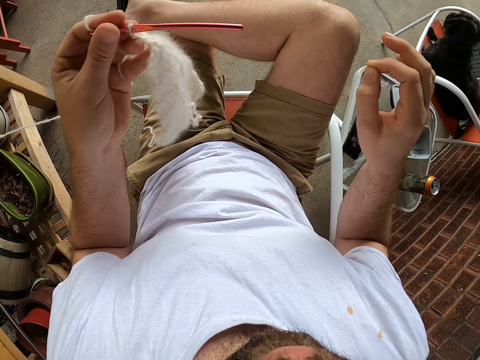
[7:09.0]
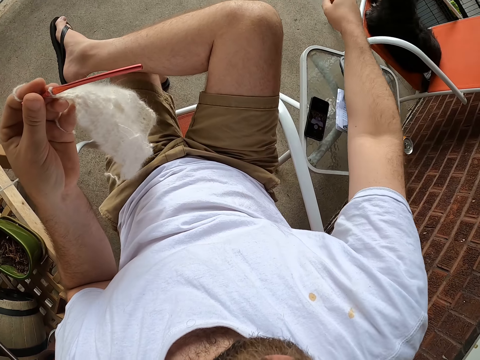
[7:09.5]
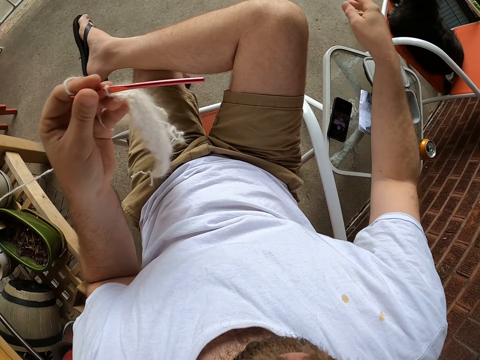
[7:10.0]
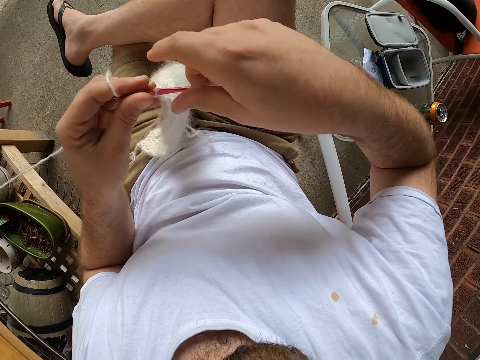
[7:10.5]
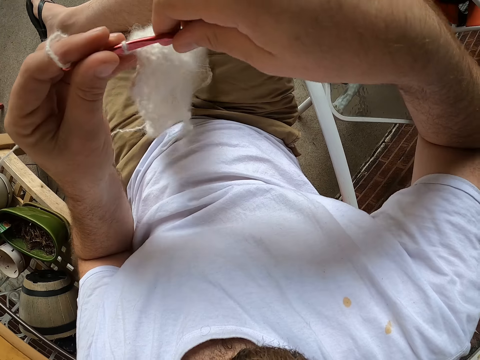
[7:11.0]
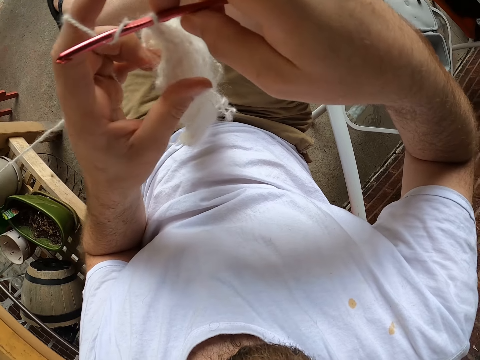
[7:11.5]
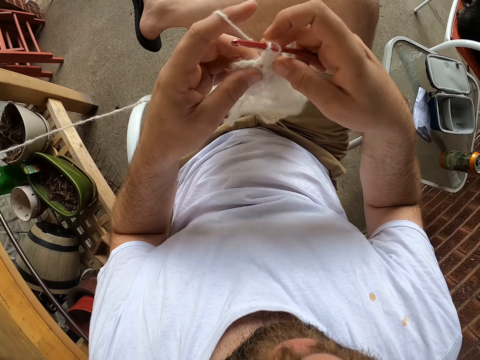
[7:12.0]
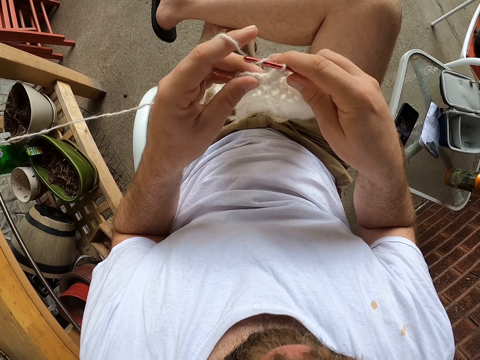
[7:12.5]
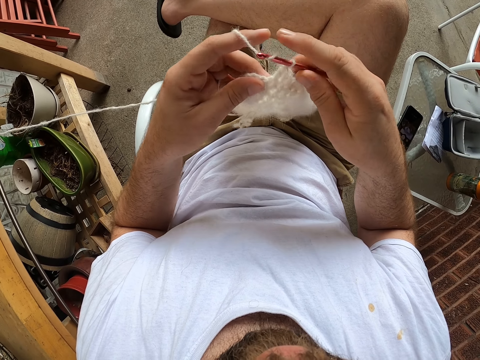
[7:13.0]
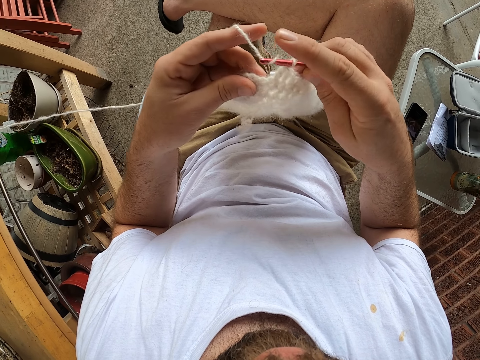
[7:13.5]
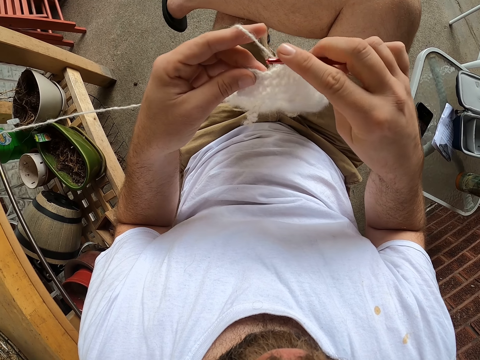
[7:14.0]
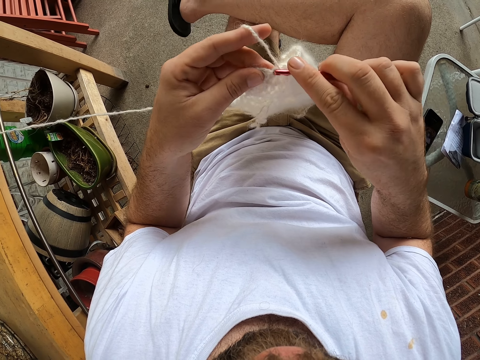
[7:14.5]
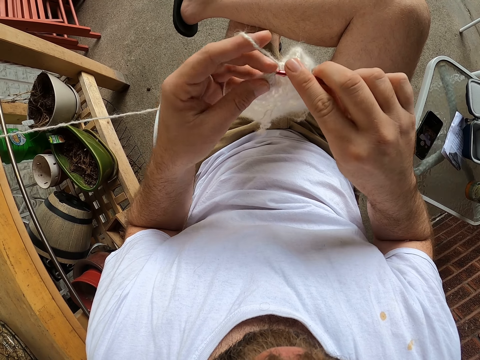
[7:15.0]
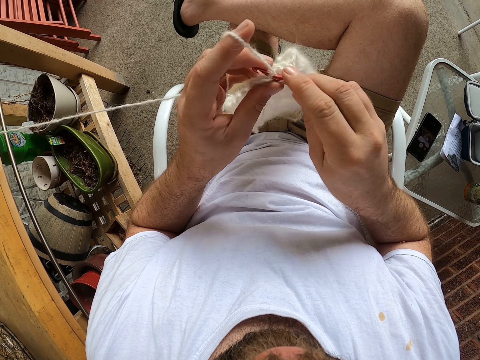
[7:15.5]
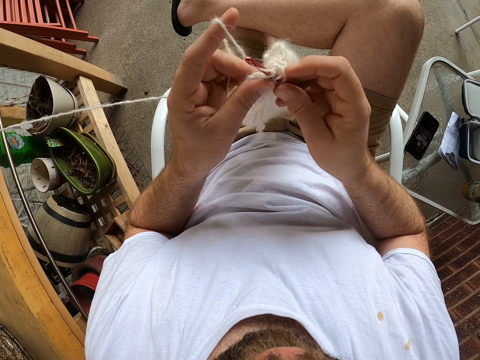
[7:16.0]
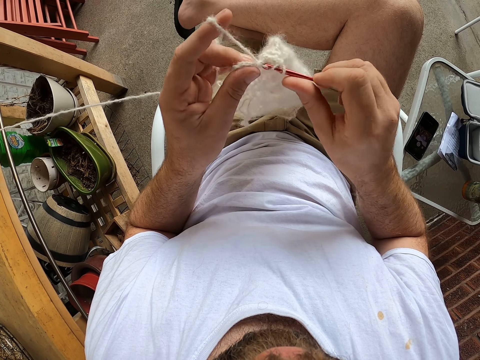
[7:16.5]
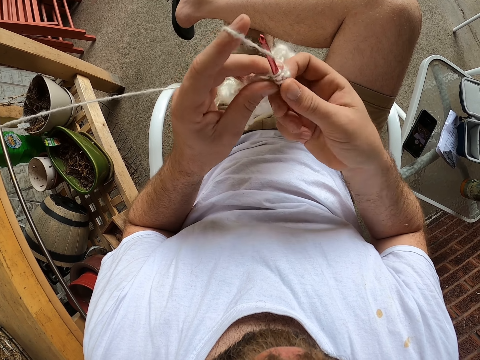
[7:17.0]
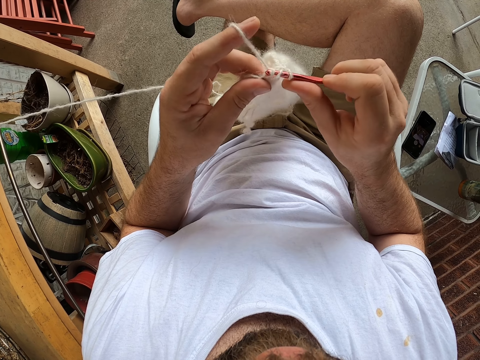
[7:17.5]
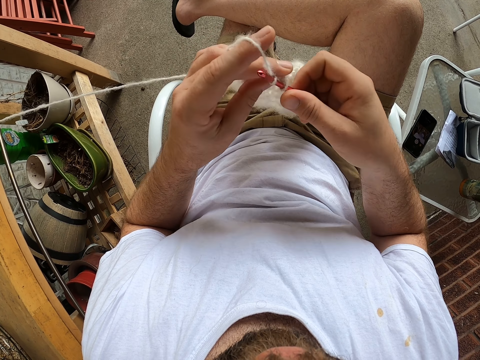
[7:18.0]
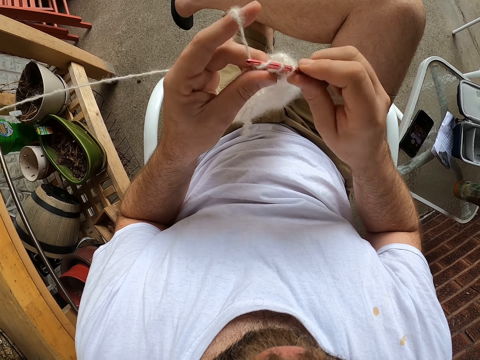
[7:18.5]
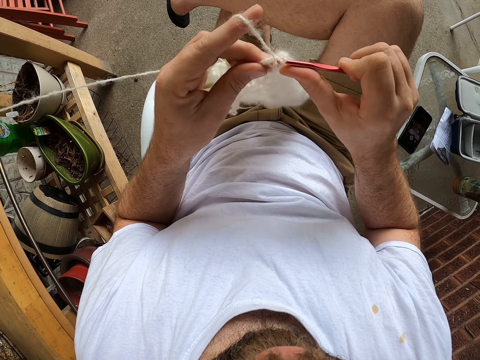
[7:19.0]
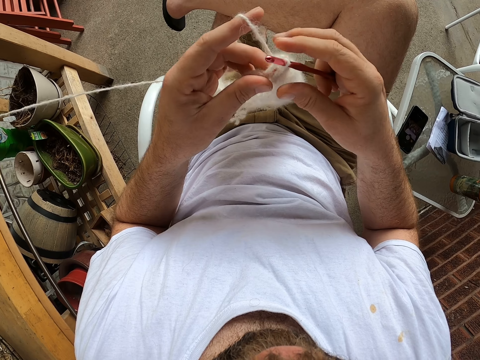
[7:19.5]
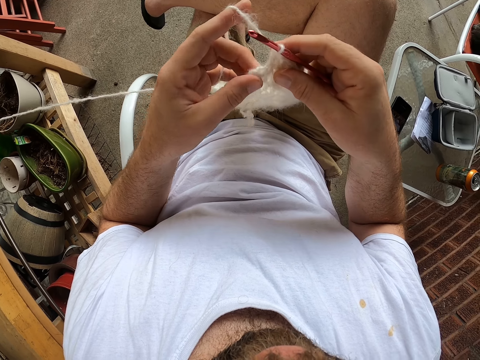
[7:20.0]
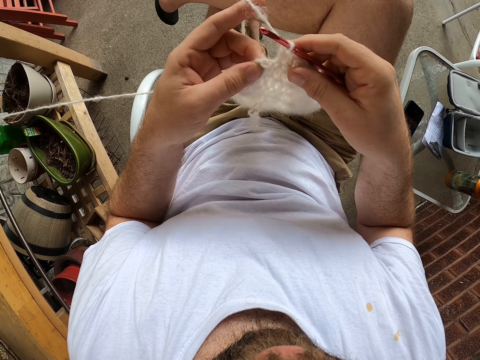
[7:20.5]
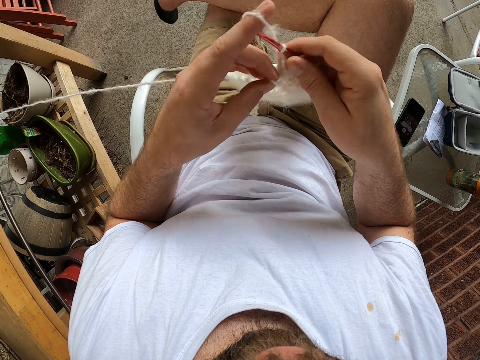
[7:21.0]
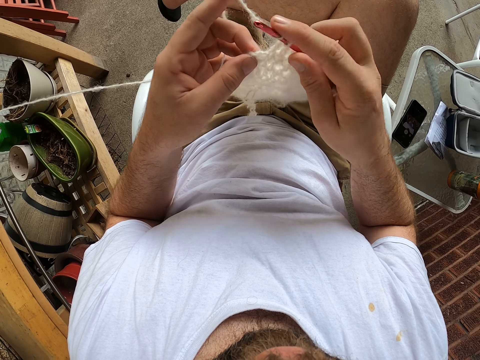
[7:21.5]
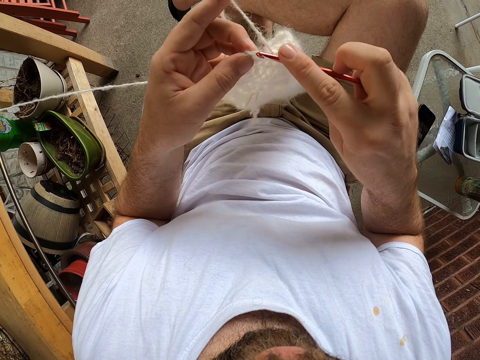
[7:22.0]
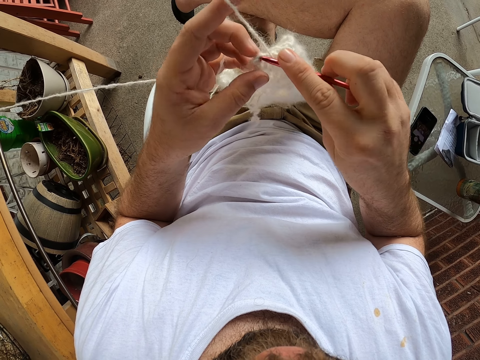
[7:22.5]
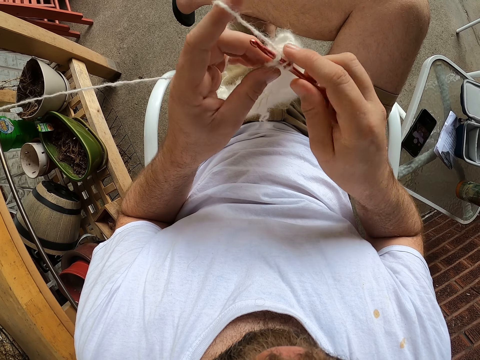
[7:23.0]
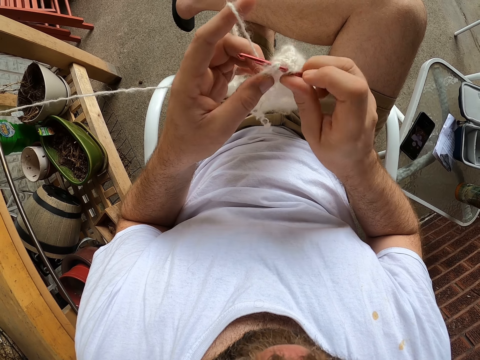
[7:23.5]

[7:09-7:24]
The camera wearer throws away the fiber on the floor. He holds the knitting pin with his right hand. He knits the yarn with the knitting pin.

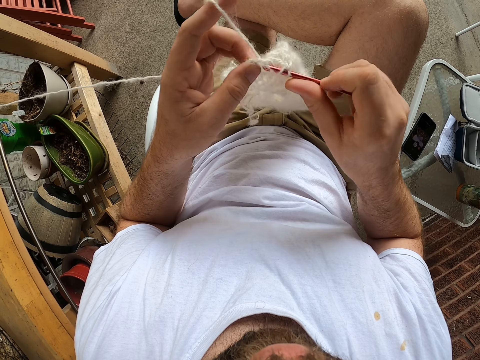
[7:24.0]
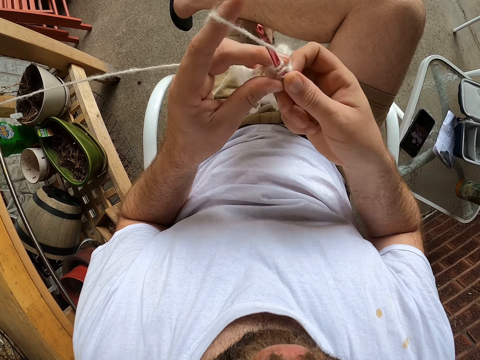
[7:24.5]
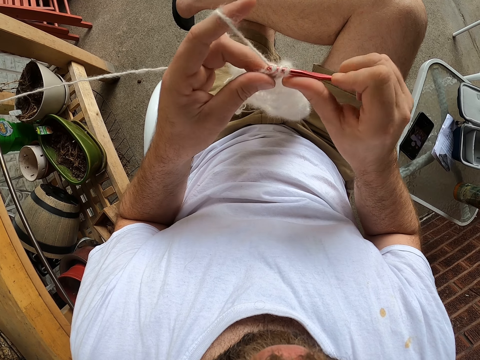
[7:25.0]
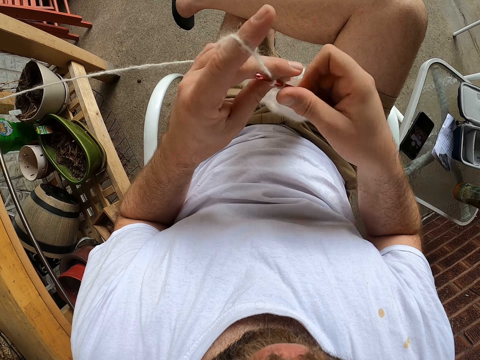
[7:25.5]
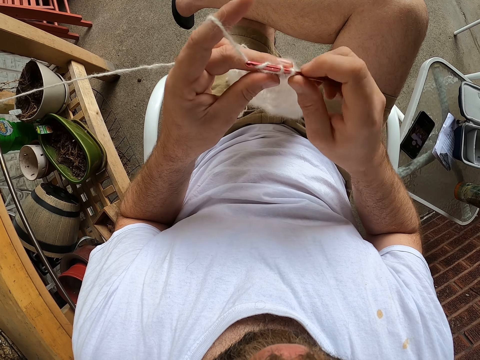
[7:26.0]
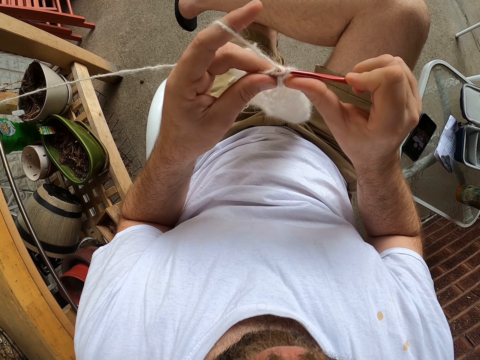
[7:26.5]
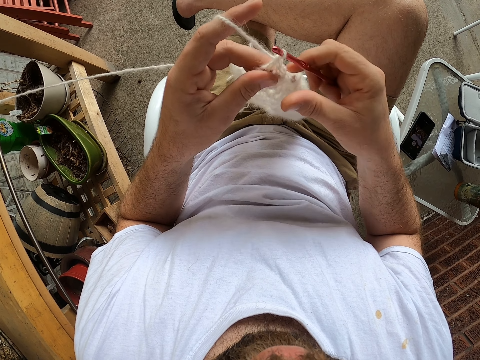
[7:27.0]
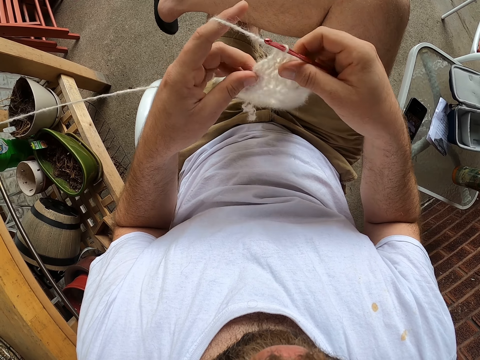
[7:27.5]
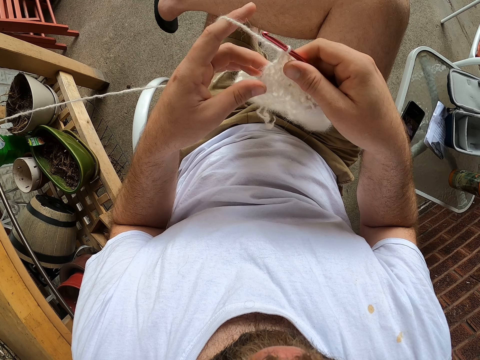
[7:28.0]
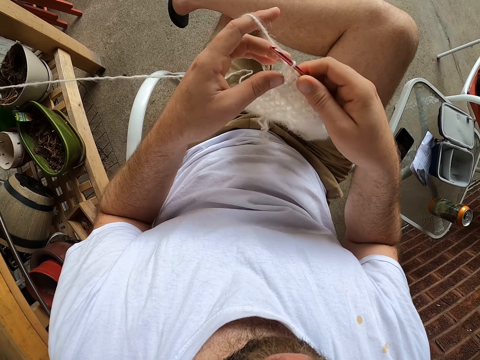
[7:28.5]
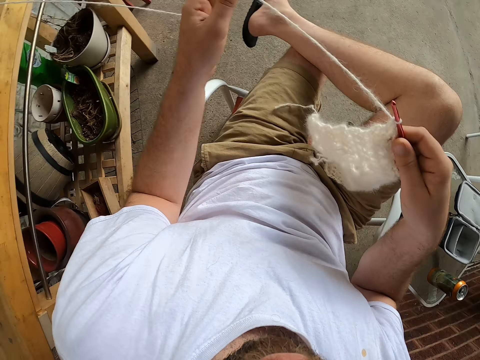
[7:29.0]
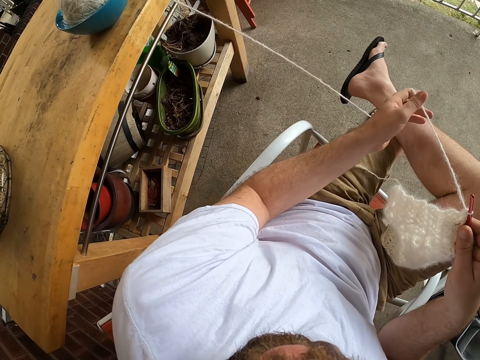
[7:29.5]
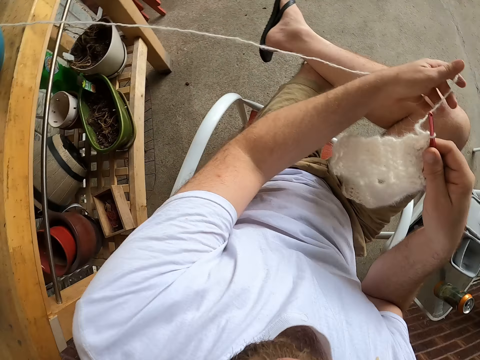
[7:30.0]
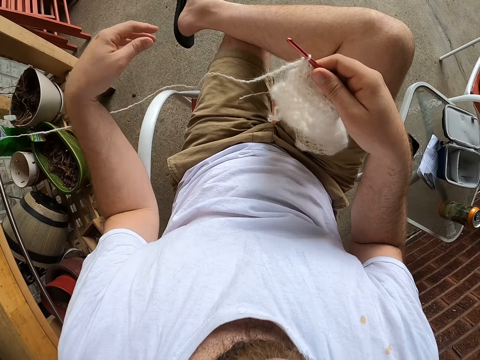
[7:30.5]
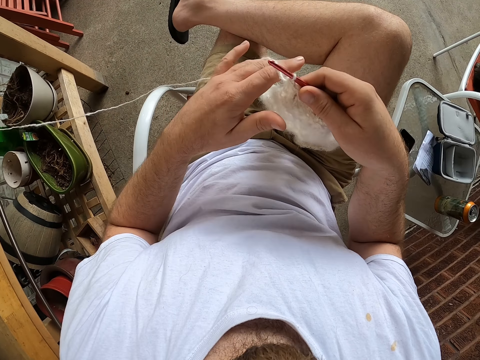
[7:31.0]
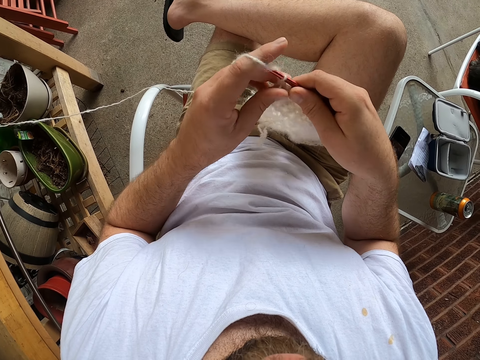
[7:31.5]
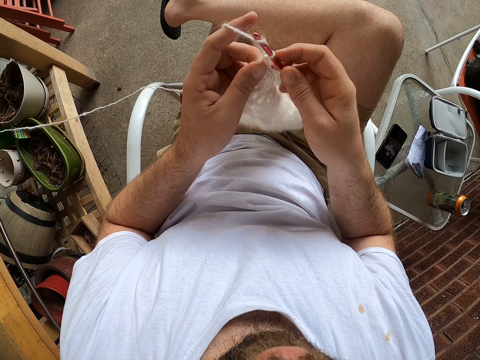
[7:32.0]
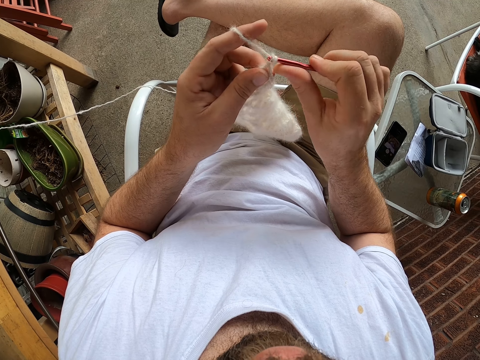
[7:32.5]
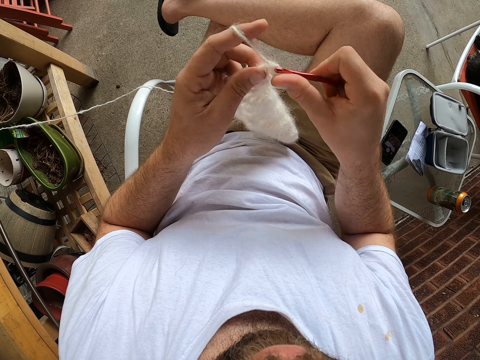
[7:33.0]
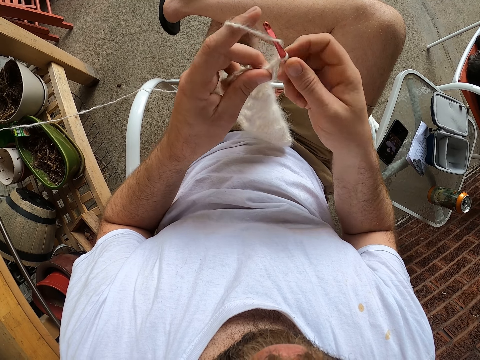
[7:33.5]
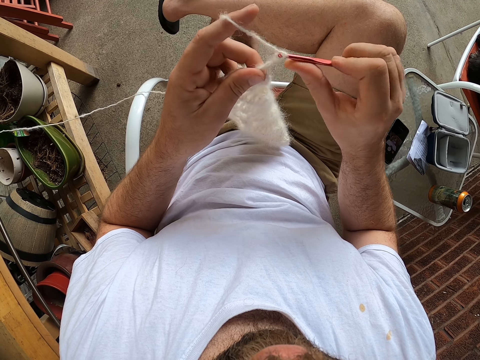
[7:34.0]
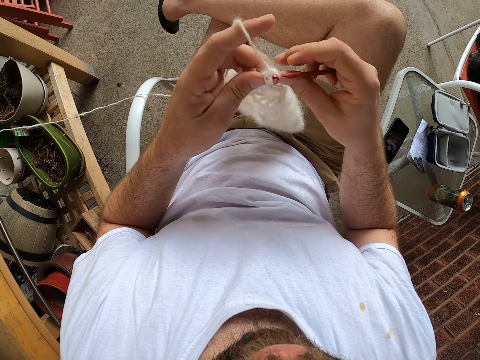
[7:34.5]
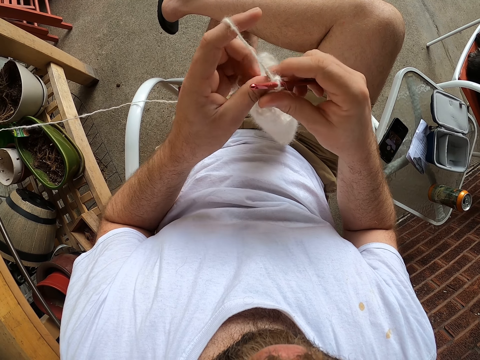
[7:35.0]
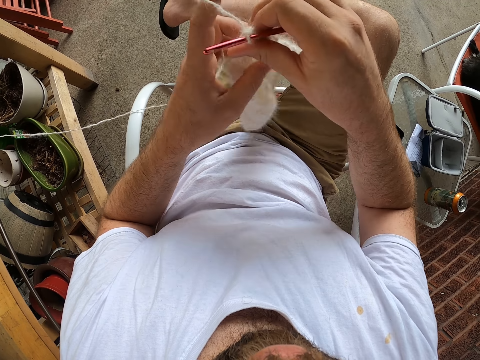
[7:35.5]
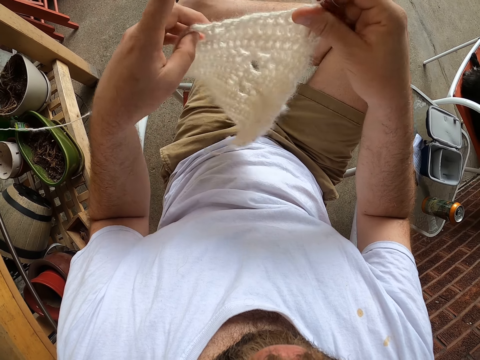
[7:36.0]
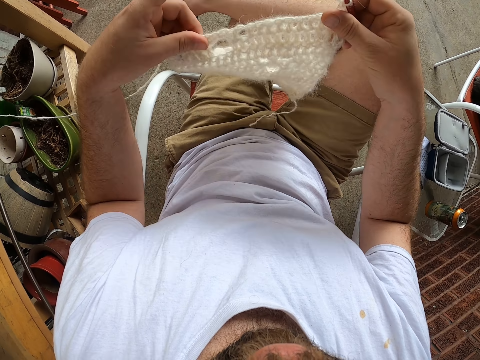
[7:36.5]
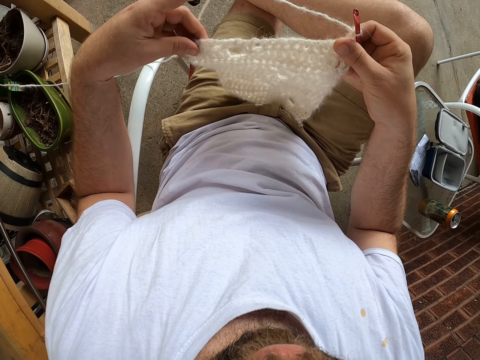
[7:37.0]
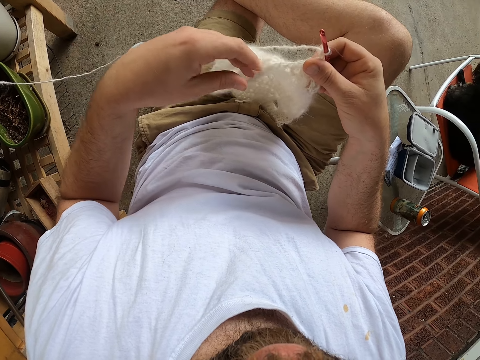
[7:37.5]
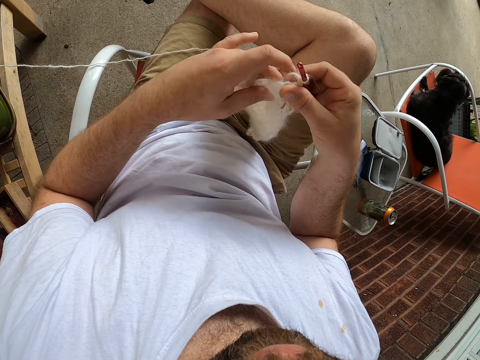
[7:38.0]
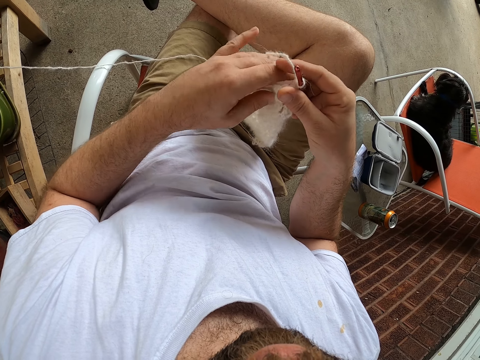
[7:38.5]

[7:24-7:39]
The camera wearer pulls the yarn from a ball of yarn in a bowl with his left hand. He sews the crochet thread. He turns the scarf with both hands.
